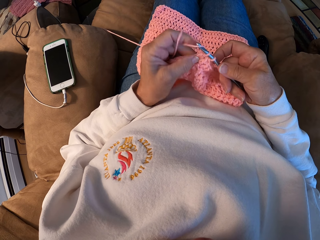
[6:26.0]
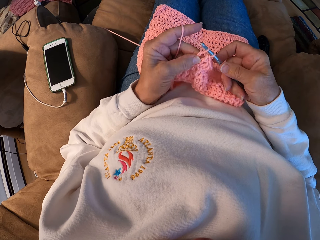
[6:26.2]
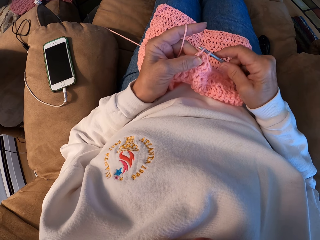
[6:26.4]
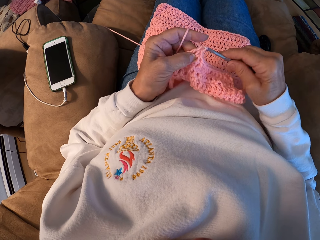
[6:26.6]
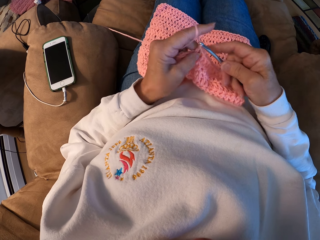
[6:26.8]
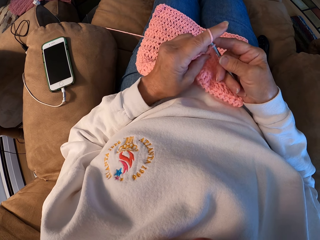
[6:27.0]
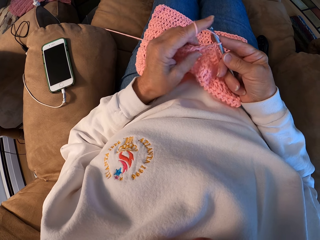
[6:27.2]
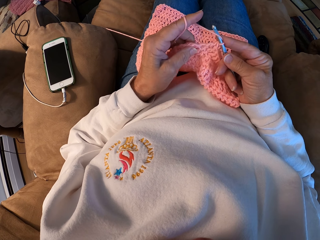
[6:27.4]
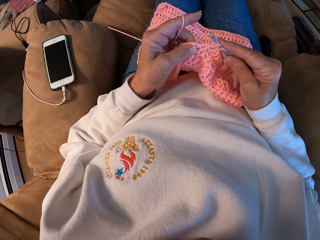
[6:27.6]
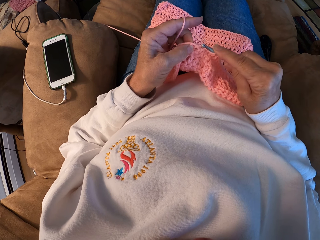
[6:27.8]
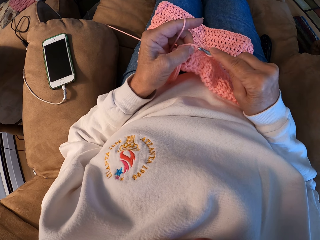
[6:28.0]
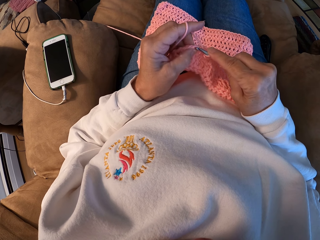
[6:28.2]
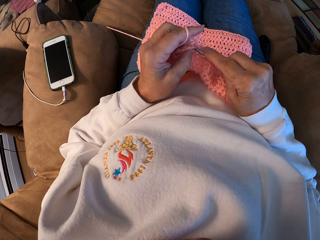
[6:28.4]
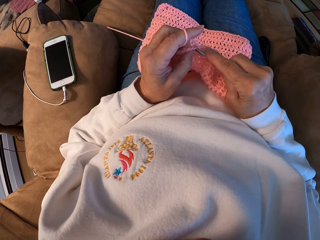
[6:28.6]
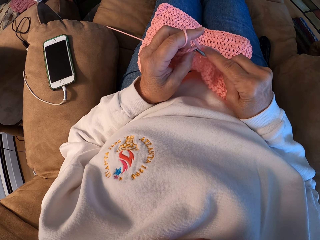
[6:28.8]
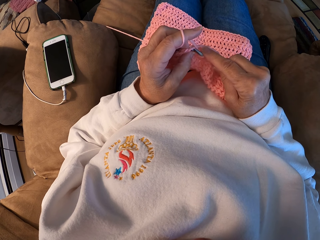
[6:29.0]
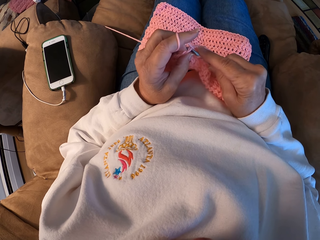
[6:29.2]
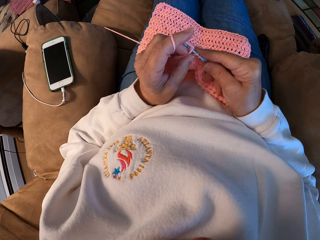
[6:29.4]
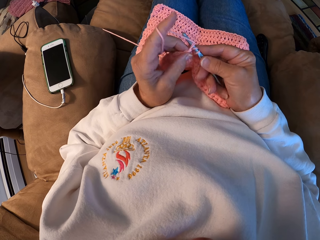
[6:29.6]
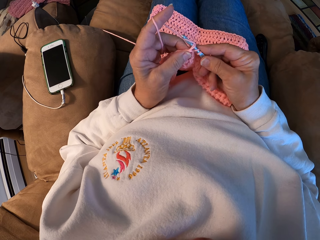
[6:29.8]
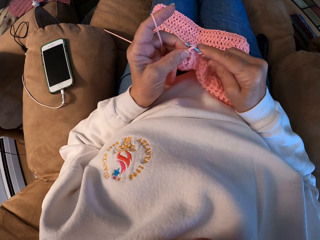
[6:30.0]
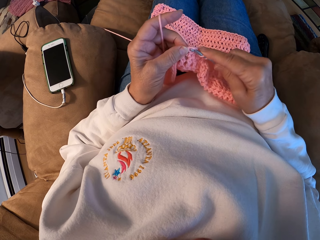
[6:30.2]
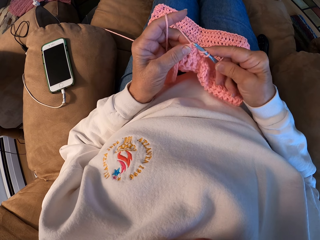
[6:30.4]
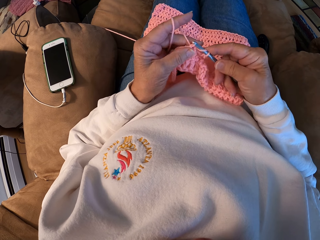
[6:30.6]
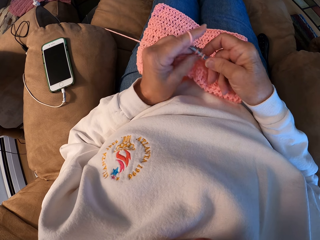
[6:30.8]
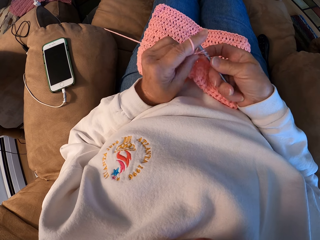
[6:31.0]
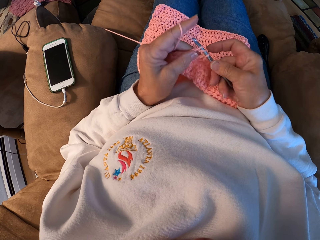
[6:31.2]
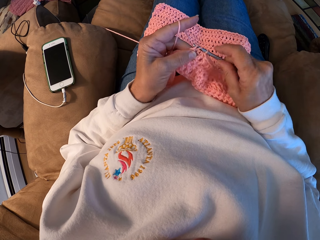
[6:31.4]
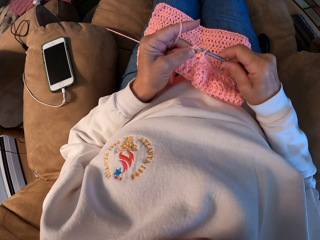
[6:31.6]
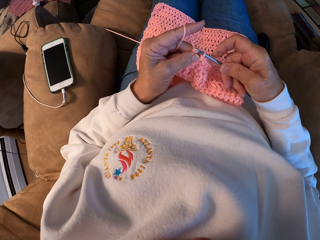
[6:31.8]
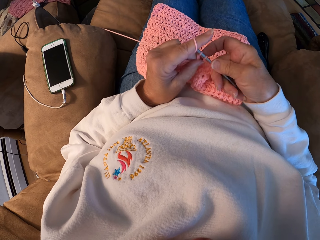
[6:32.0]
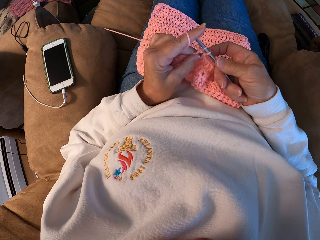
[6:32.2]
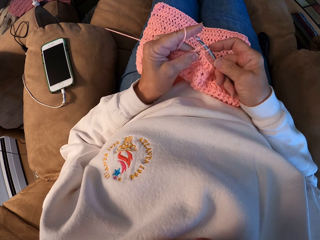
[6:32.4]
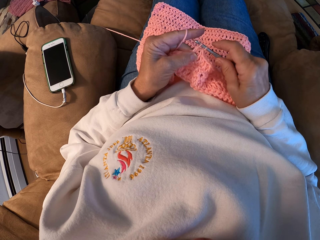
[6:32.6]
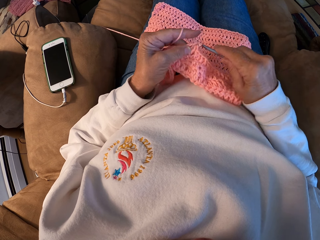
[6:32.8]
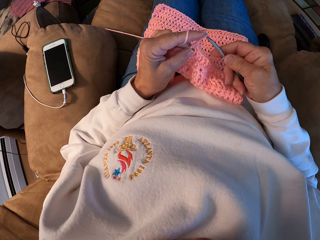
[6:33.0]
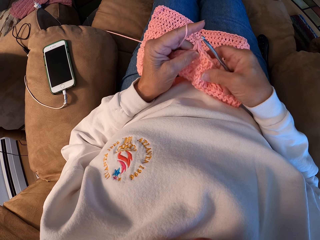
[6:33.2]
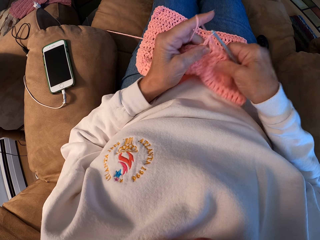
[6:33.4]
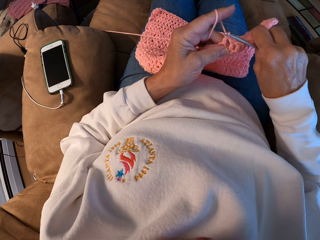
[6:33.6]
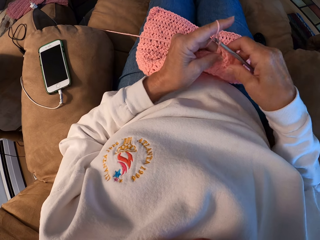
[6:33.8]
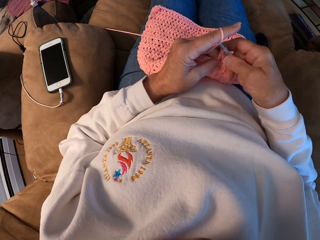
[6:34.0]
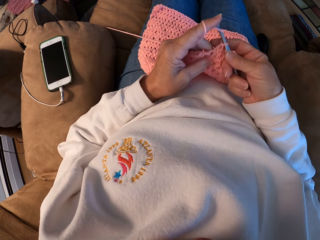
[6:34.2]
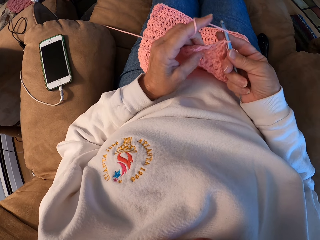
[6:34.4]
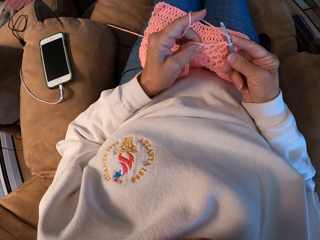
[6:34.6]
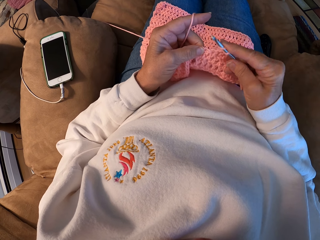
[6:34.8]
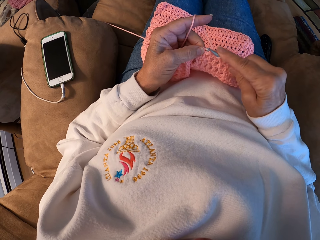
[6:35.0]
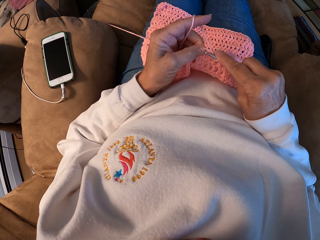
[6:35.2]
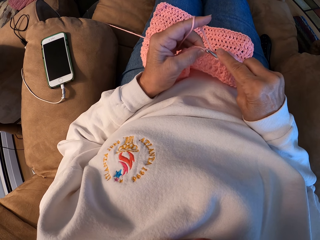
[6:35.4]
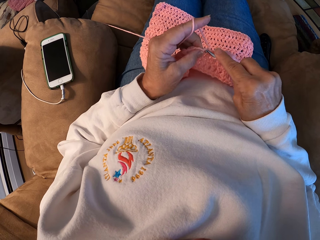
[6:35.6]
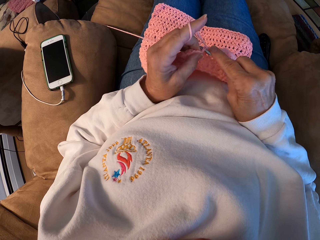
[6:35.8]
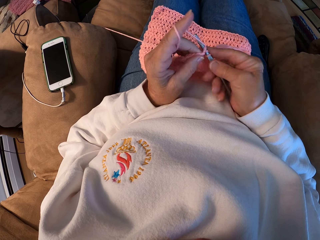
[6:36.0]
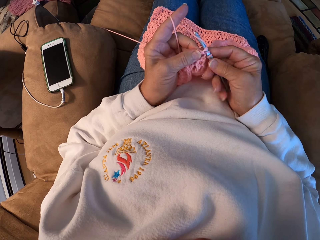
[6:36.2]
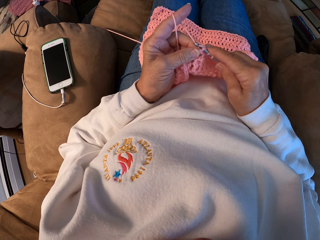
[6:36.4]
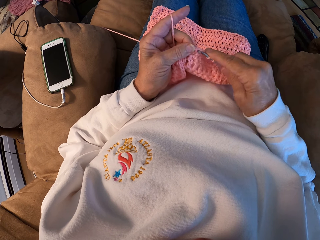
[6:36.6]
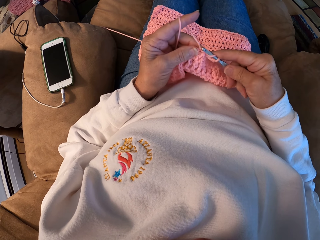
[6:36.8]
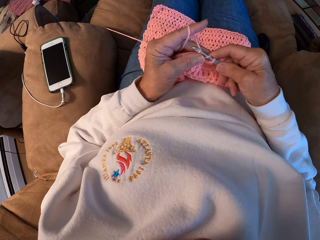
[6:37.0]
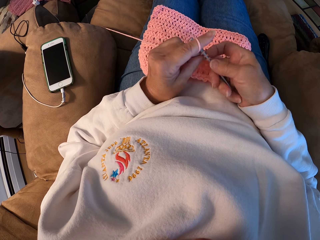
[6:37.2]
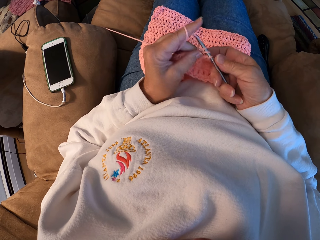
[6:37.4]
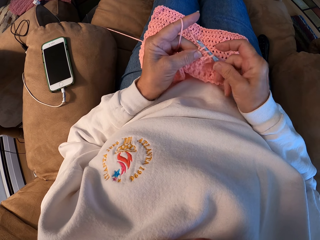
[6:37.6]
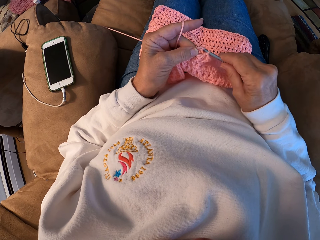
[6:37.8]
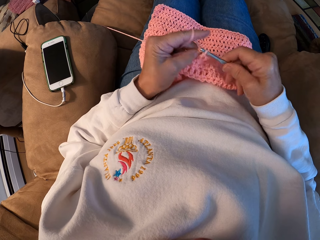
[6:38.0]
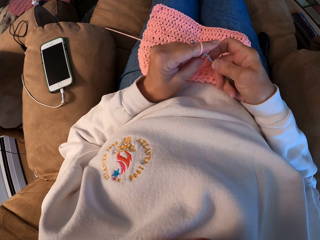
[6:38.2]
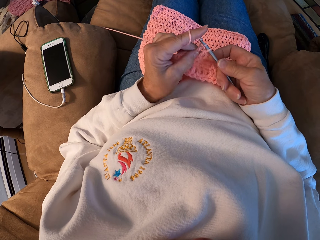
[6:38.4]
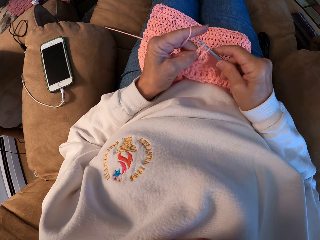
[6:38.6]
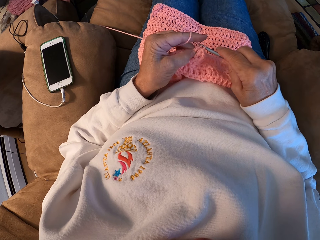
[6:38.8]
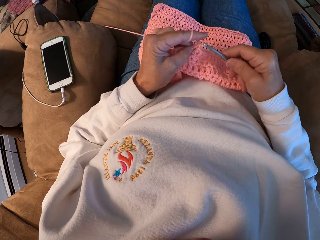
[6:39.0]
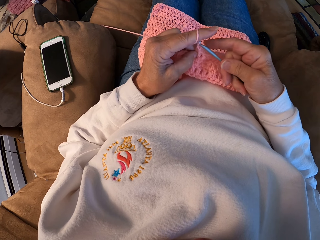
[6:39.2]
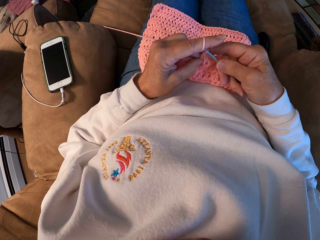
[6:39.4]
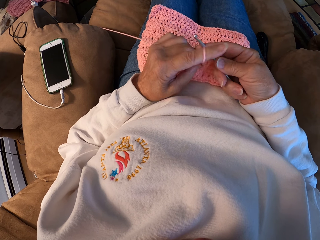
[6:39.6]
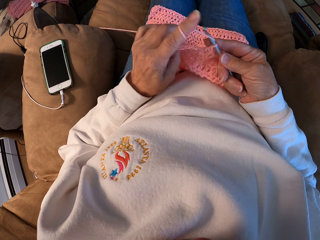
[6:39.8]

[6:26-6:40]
The camera wearer straightens the sweater fabric. They crochet the yarn with the hook.

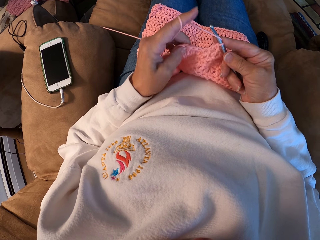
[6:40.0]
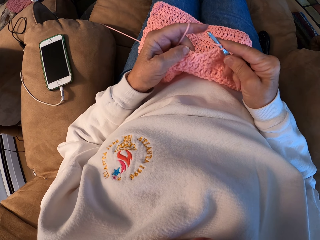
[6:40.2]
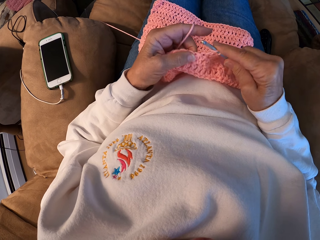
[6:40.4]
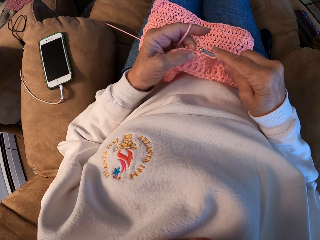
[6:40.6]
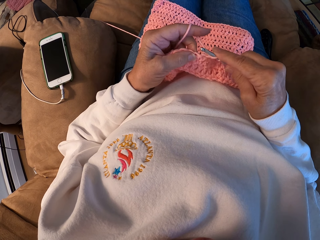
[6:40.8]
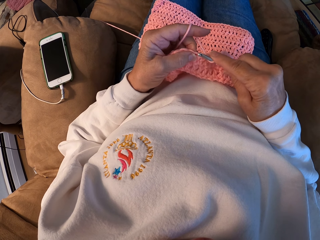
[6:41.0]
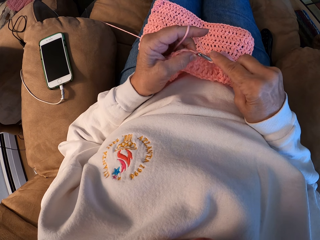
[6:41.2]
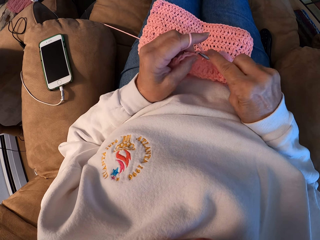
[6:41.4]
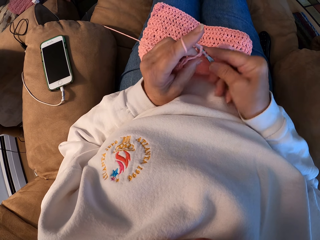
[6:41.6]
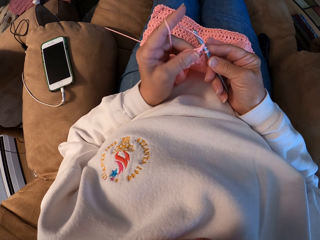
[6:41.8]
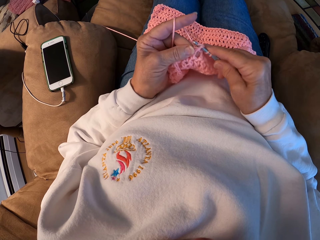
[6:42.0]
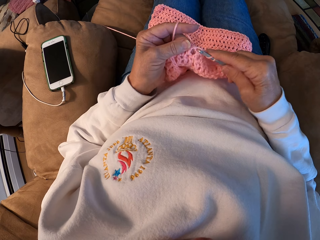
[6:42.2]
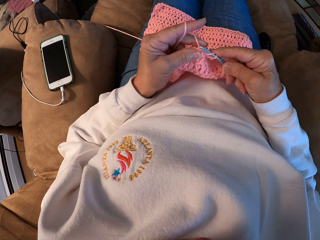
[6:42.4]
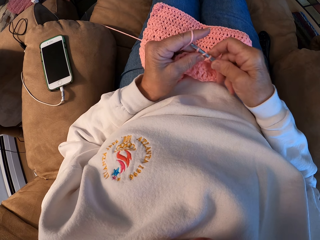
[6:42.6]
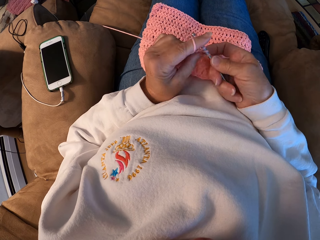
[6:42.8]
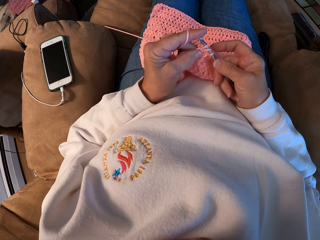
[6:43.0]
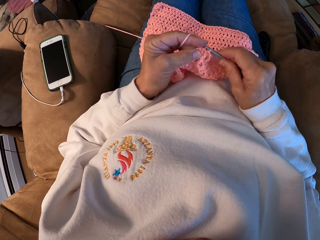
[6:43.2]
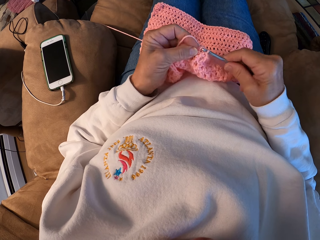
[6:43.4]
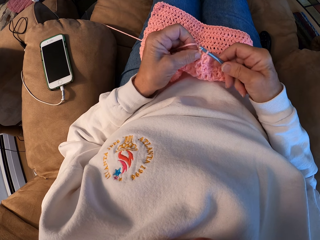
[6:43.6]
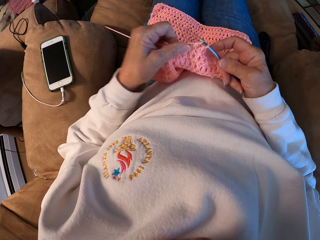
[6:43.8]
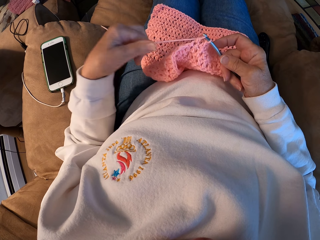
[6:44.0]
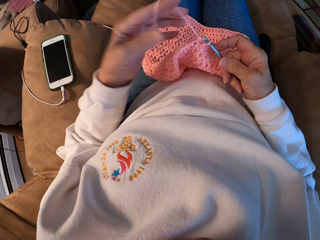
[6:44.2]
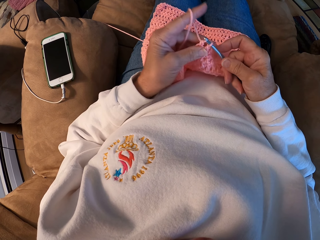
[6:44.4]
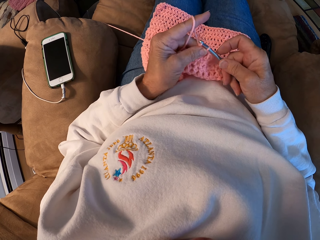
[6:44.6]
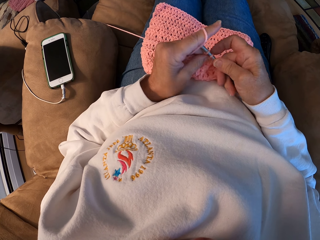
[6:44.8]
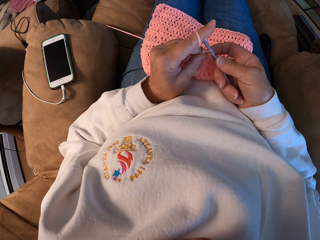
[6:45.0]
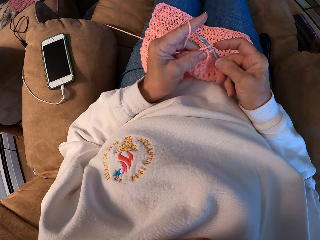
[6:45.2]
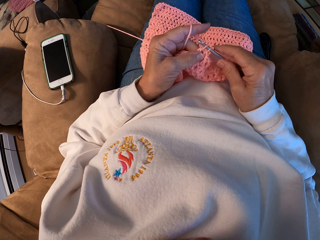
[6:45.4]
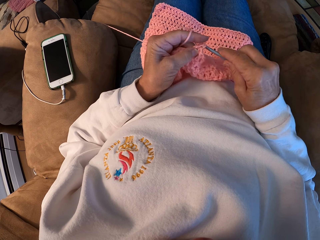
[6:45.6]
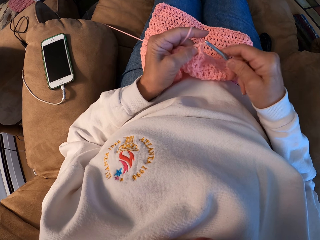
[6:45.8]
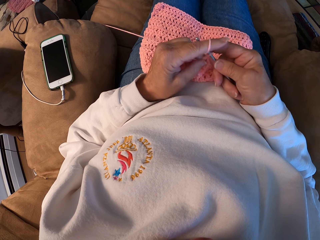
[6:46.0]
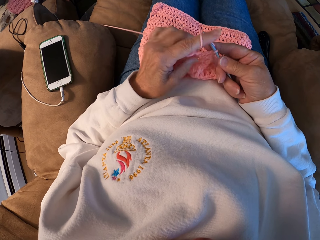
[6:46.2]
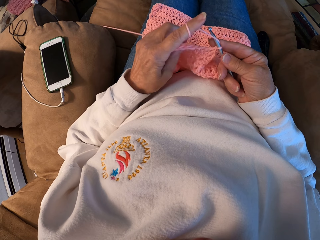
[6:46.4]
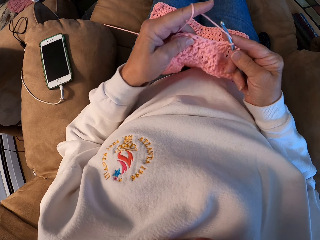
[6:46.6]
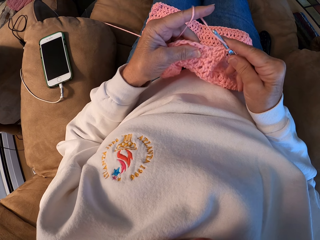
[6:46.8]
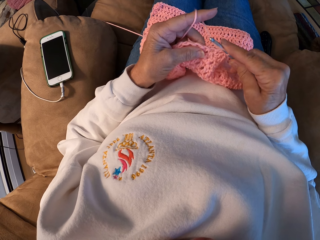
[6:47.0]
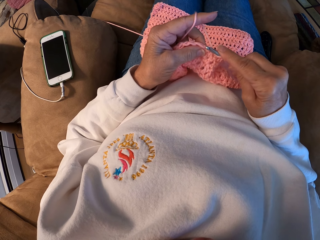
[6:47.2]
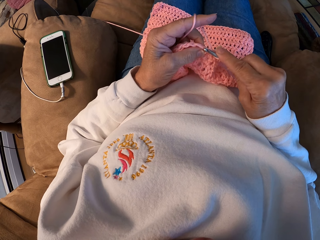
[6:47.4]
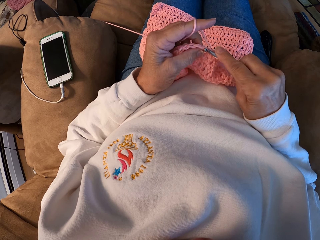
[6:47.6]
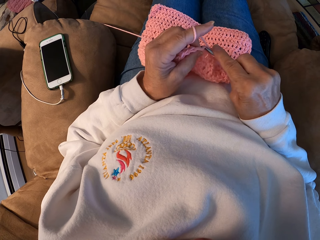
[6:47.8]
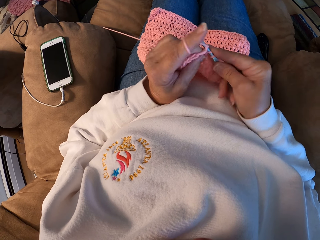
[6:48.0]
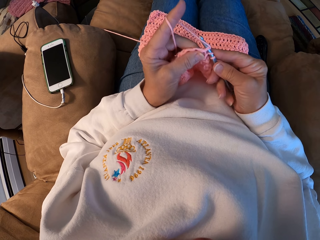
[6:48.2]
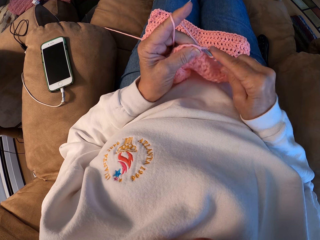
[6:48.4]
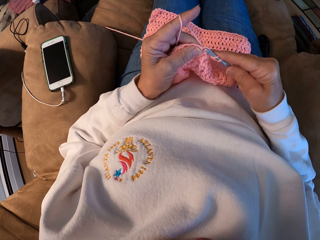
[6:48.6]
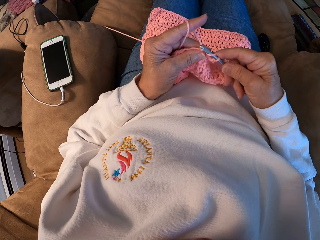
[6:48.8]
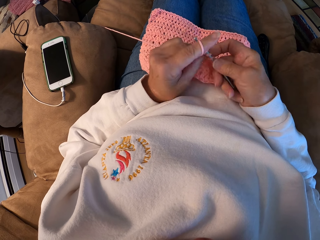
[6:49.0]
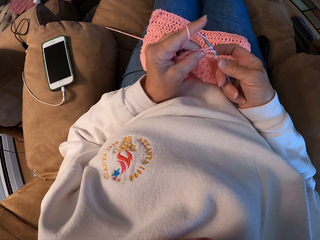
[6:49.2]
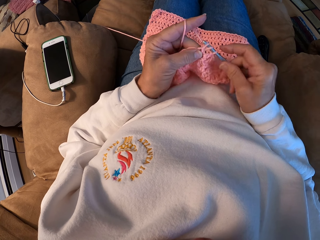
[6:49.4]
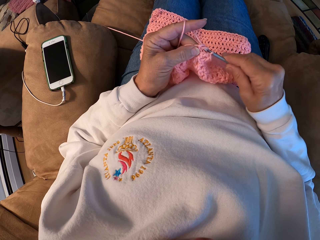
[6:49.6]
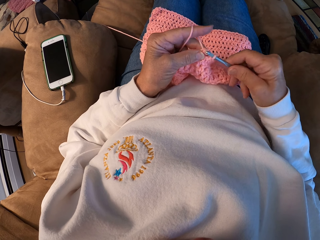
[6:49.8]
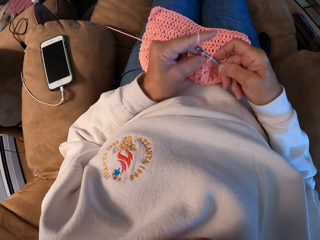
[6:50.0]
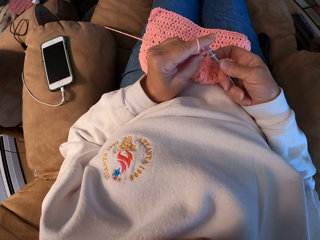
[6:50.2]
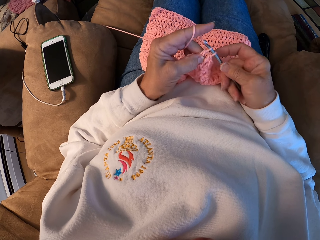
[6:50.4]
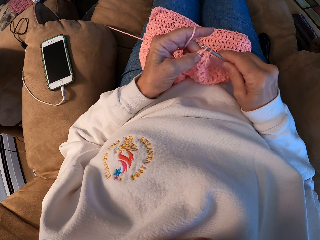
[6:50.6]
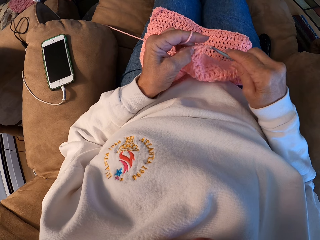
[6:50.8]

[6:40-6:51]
The camera wearer straightens the thread. They knit the sweater fabric.
